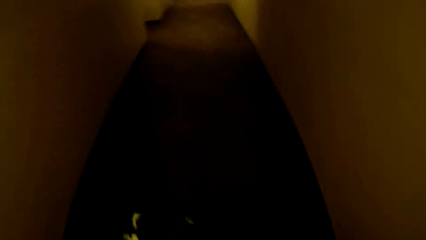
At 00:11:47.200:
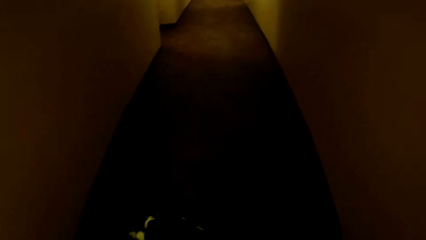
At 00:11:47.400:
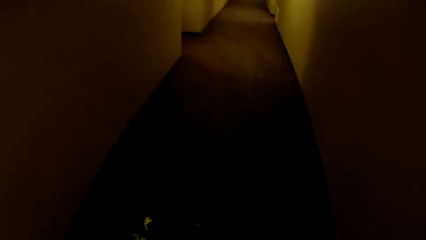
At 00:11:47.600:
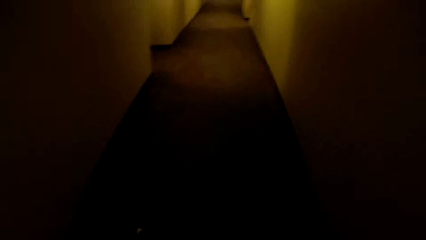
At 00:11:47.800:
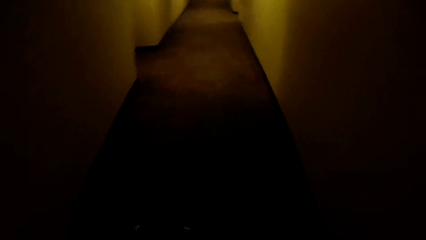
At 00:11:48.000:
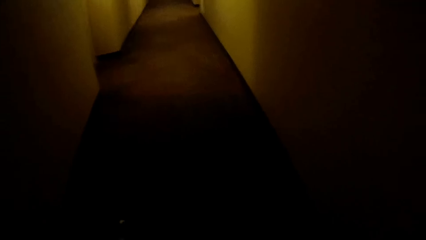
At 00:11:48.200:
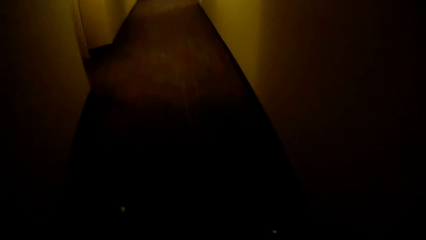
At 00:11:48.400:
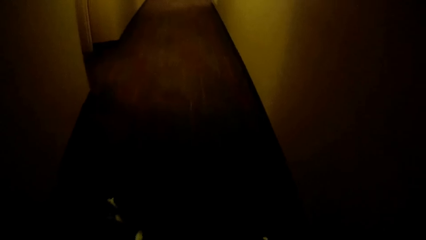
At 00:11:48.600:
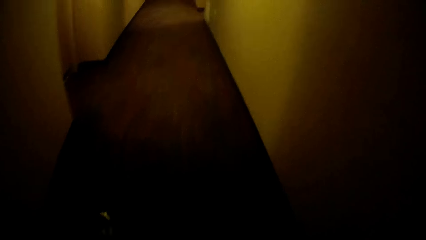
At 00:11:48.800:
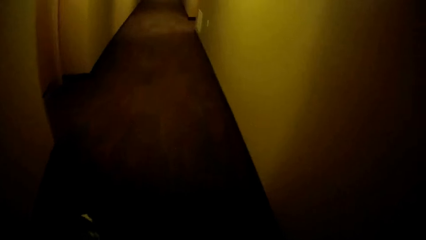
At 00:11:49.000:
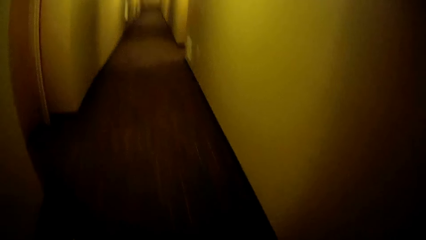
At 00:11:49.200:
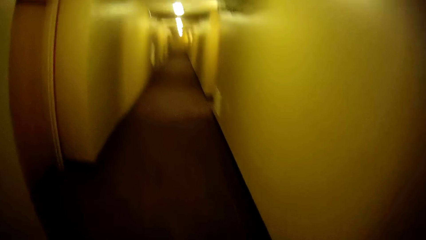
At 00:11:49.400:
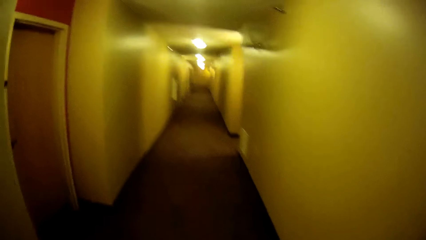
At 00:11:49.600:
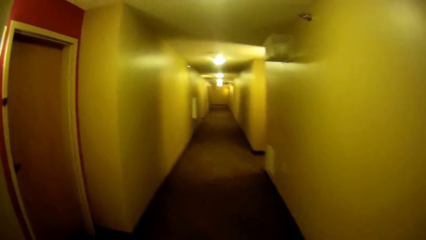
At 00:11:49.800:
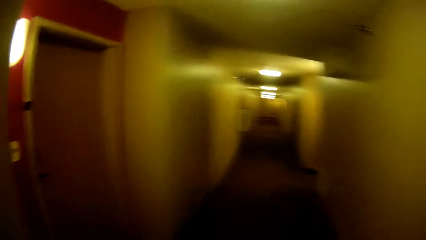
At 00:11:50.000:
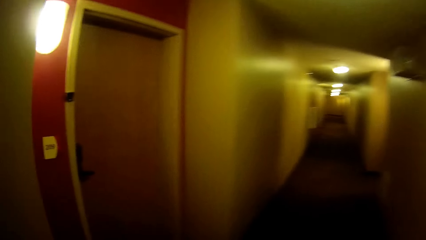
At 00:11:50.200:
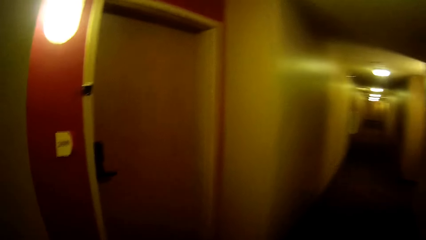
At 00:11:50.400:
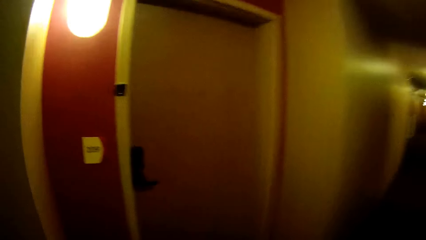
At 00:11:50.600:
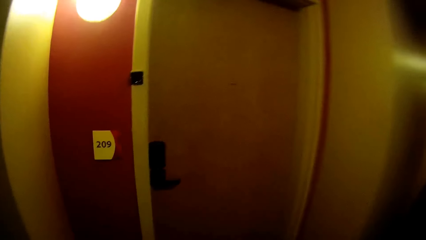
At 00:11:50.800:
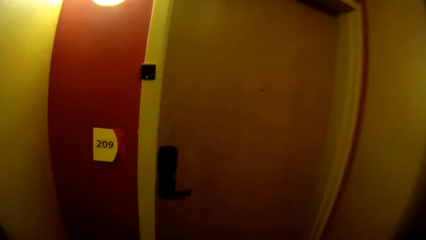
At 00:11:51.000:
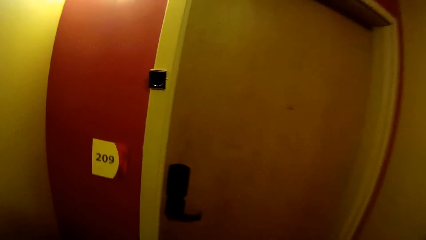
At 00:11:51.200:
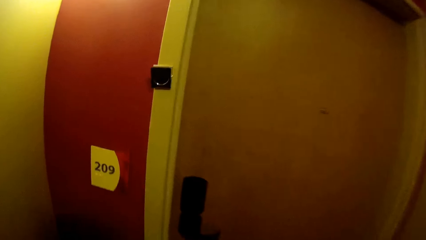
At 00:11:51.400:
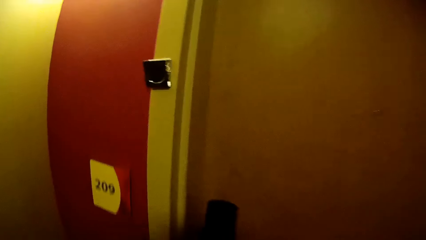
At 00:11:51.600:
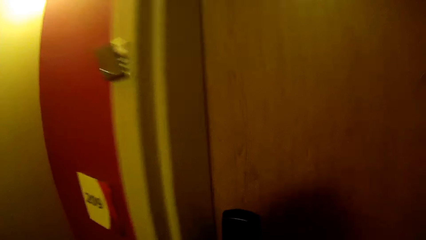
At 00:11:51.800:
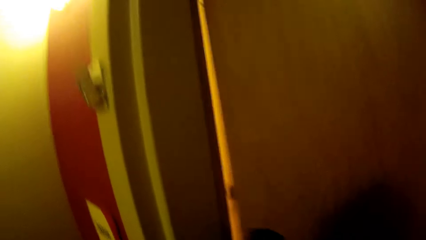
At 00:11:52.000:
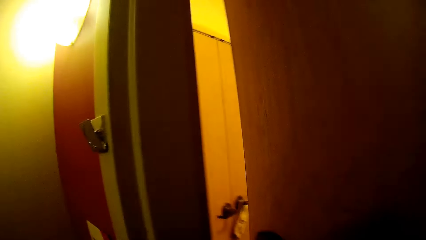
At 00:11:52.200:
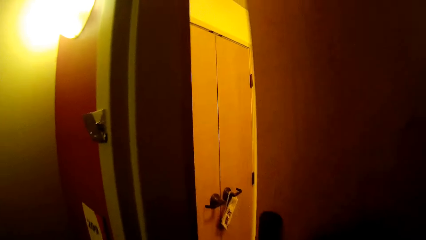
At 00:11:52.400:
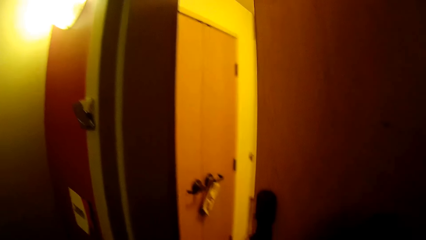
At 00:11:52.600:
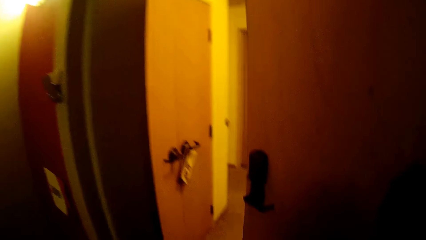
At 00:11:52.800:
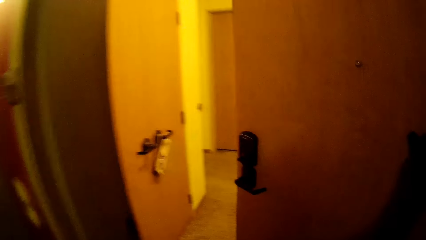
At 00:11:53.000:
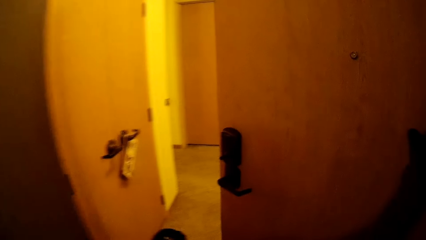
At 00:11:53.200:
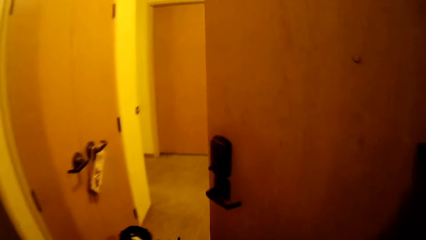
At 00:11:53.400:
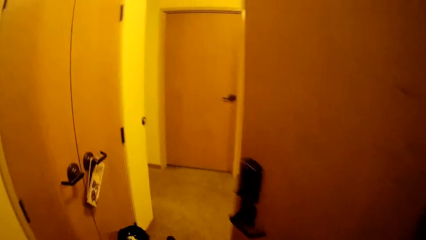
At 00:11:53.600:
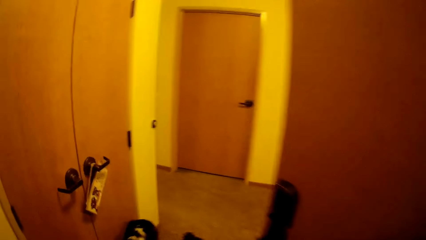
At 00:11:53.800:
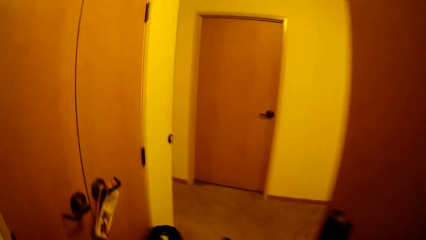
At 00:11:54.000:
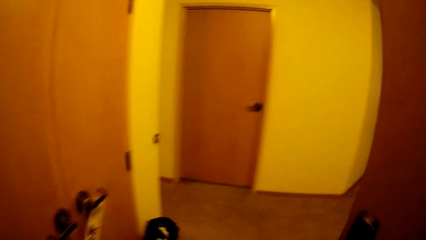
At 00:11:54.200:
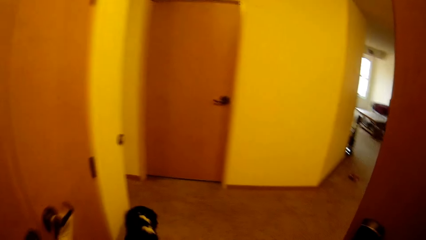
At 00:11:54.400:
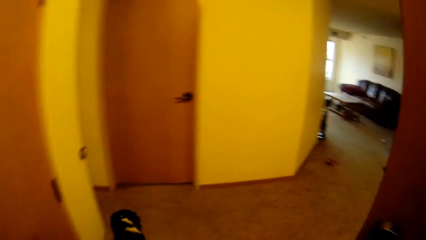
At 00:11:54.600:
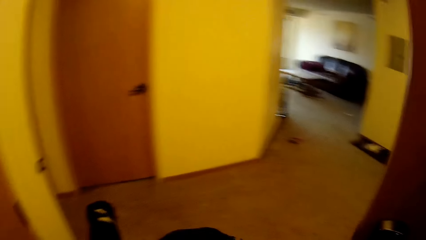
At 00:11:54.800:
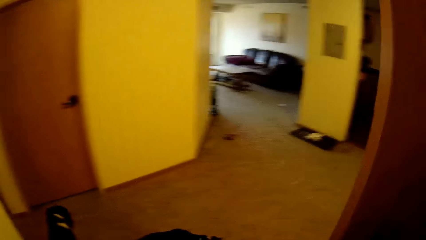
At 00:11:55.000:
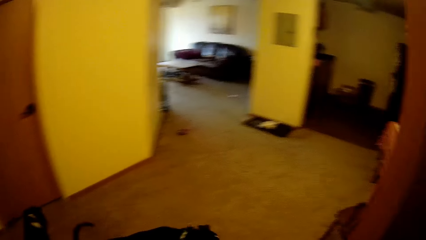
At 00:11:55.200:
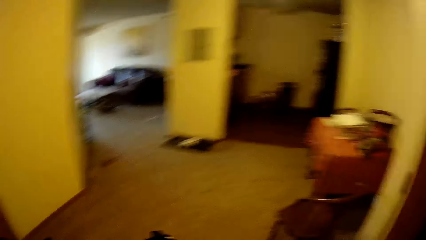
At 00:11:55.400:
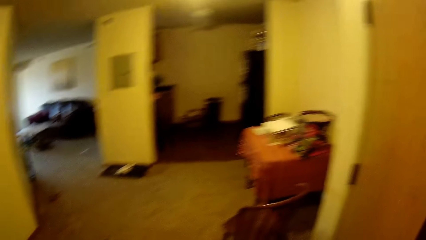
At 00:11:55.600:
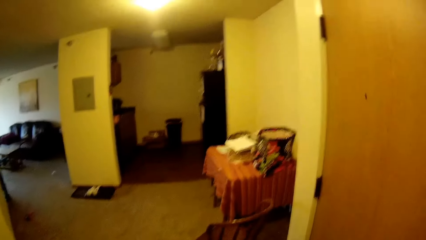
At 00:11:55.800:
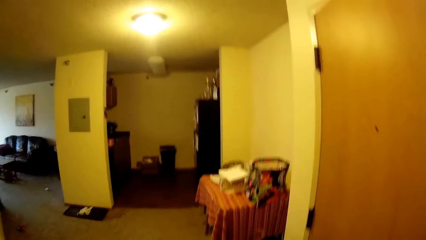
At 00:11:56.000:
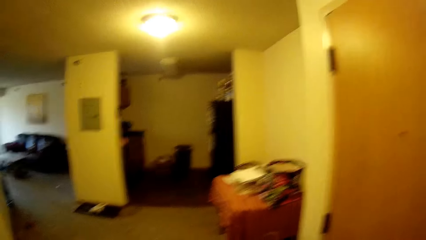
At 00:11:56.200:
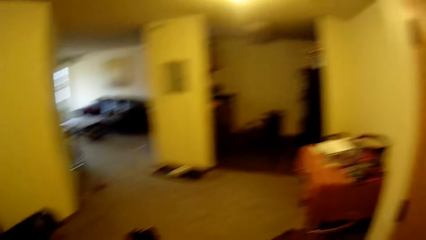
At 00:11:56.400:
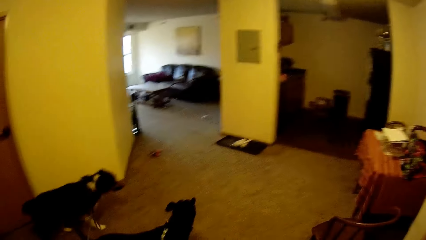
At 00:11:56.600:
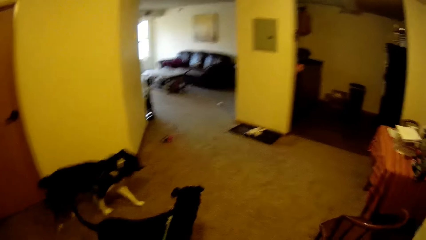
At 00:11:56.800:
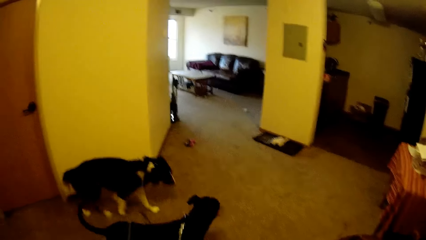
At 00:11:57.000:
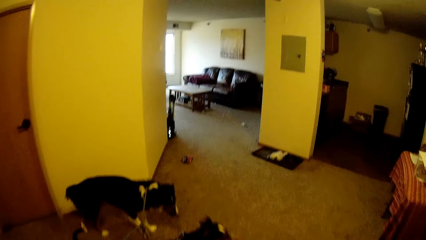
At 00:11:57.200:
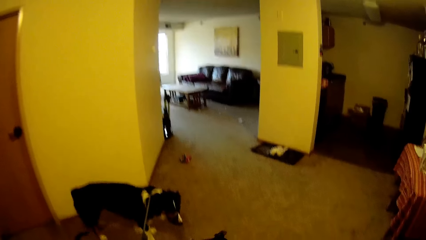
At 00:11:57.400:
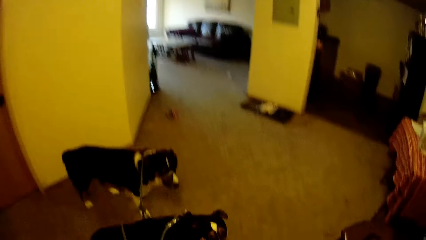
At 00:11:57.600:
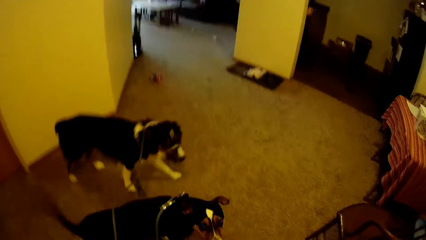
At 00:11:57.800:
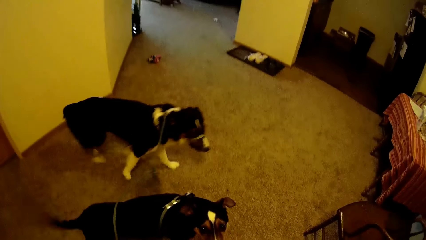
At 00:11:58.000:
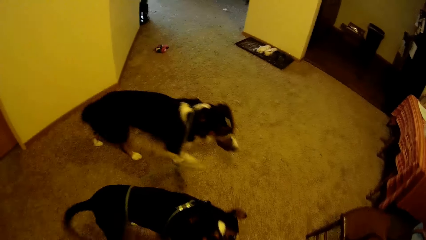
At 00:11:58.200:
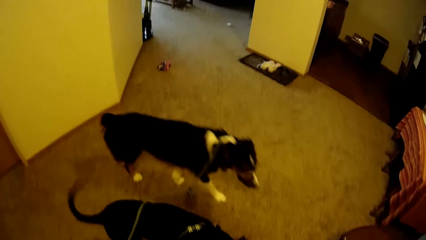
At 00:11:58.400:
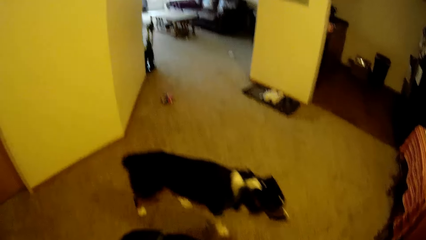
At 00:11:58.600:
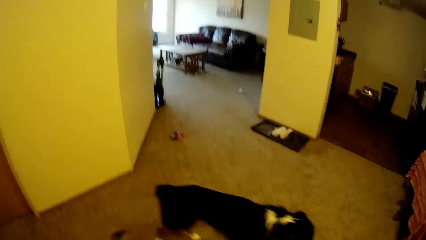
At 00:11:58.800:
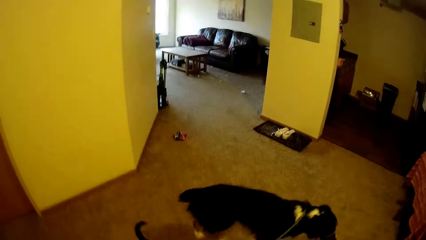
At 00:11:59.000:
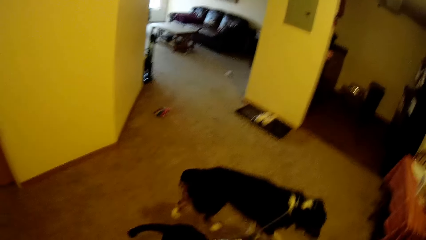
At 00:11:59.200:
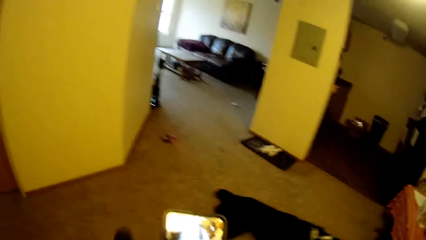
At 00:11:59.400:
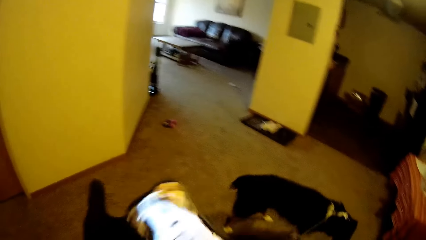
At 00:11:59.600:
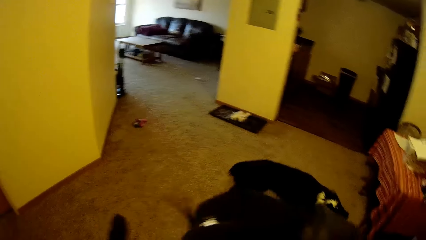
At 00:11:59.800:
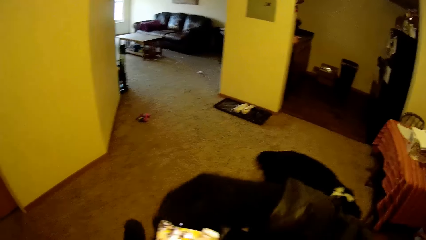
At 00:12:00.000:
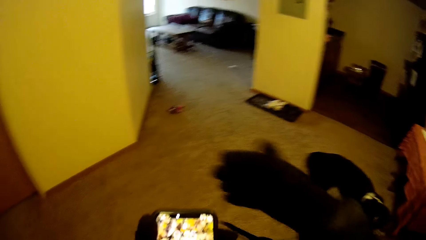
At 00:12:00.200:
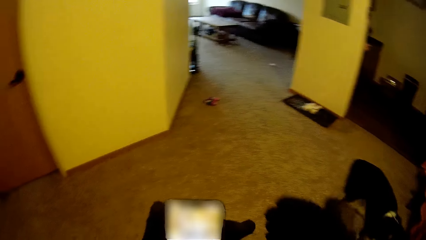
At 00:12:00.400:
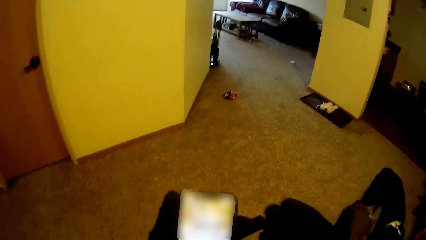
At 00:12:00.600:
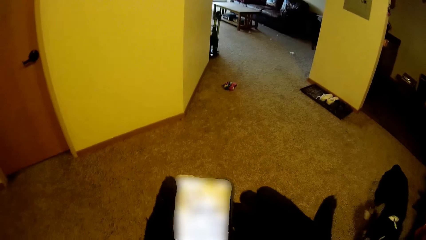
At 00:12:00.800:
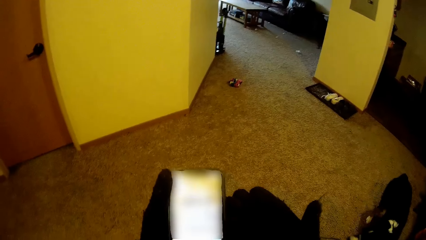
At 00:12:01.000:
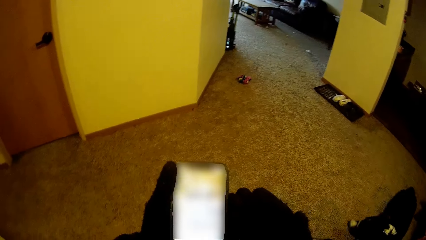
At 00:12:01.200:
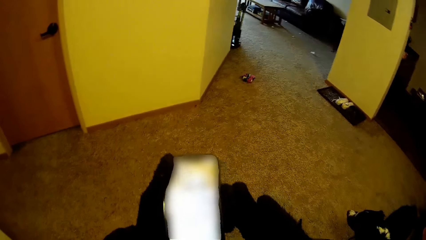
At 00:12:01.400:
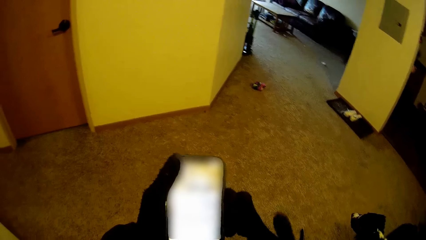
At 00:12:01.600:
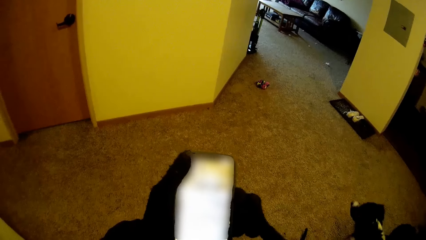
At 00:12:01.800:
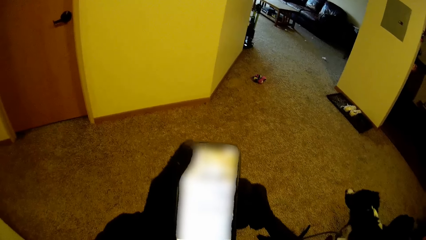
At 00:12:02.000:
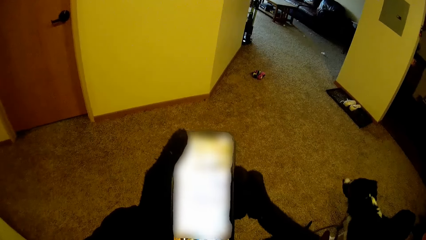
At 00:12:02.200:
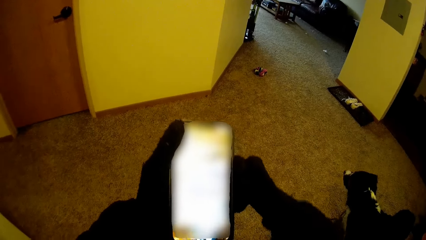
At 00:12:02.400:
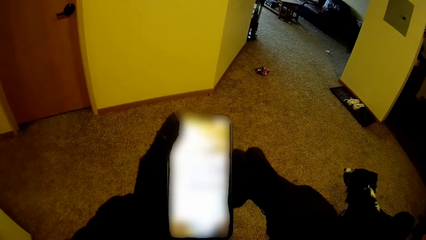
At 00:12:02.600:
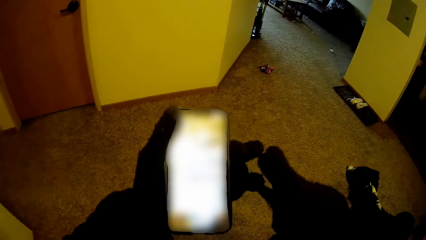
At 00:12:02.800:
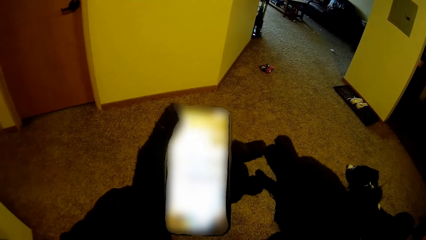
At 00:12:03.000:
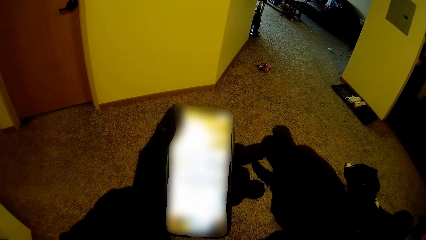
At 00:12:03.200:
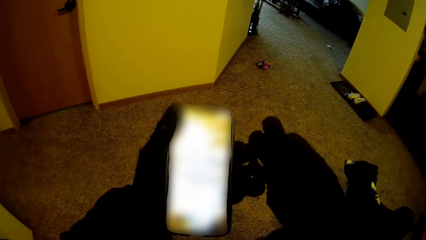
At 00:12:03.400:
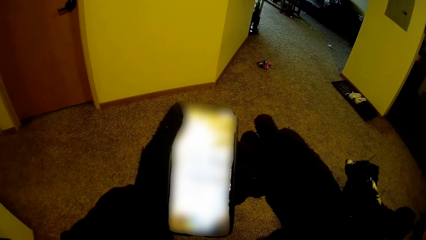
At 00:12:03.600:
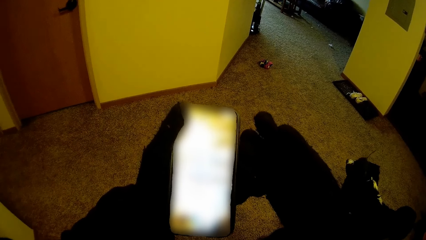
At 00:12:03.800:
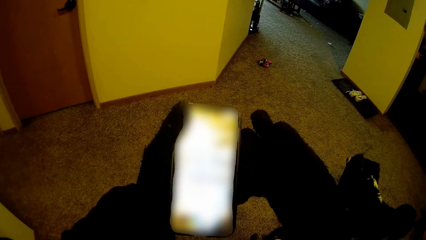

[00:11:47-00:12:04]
The camera wearer opens another door. A dog walks into the apartment. Another dog walks into the apartment. The camera wearer walks into the apartment. She closes the other door and passes a phone to her left hand. The first dog walks a bit. The camera wearer uses the phone. She pulls off her right glove.
